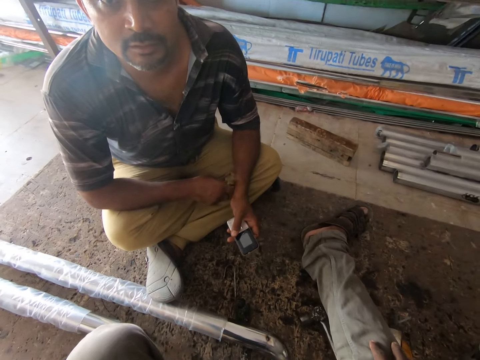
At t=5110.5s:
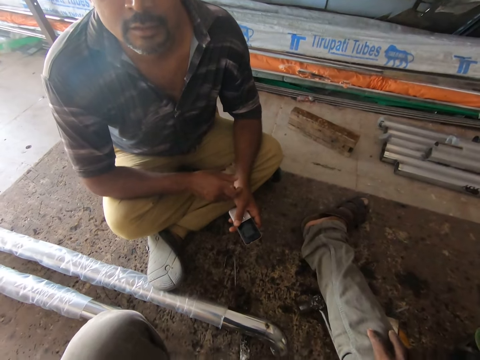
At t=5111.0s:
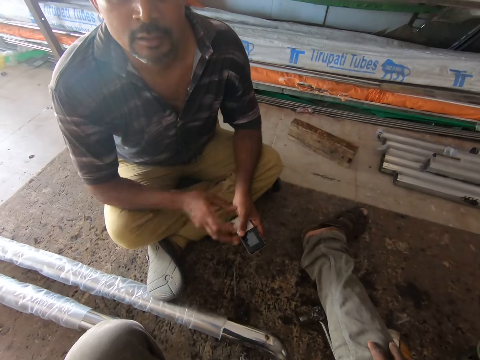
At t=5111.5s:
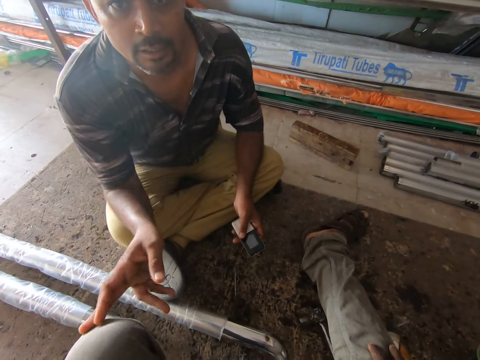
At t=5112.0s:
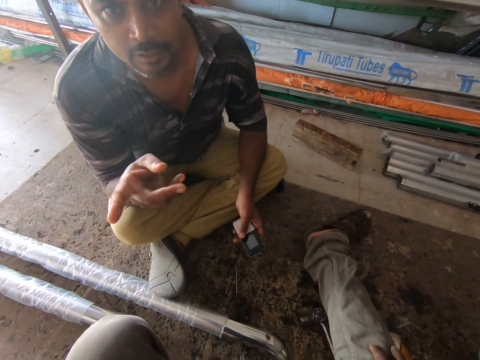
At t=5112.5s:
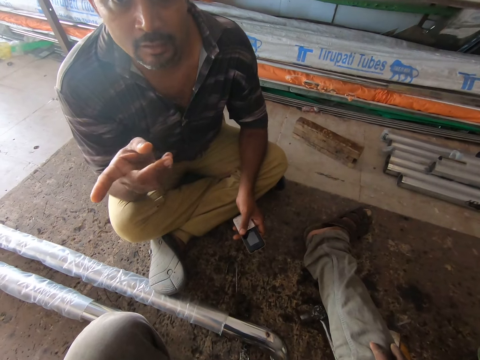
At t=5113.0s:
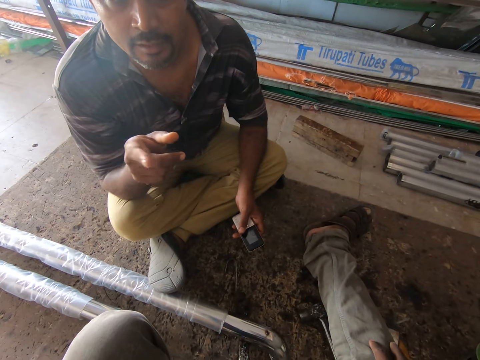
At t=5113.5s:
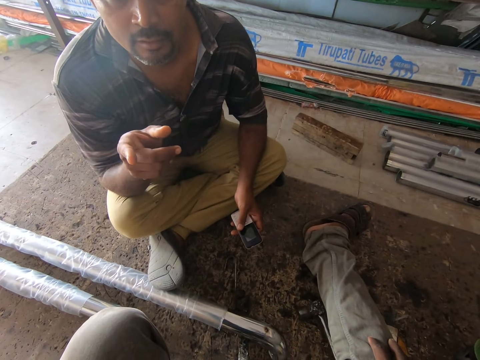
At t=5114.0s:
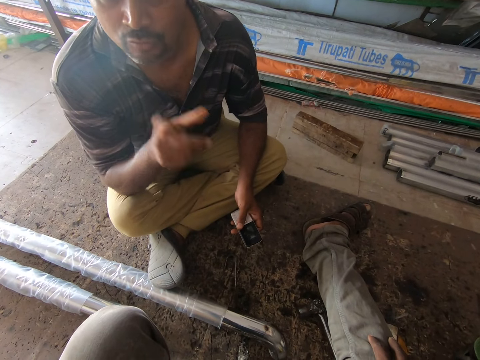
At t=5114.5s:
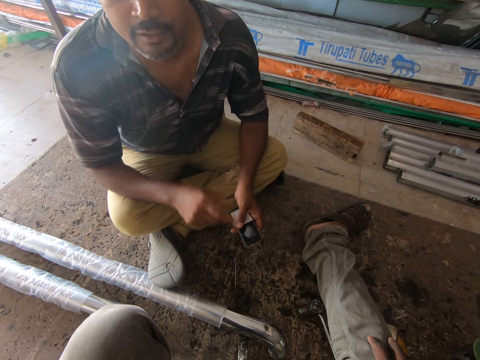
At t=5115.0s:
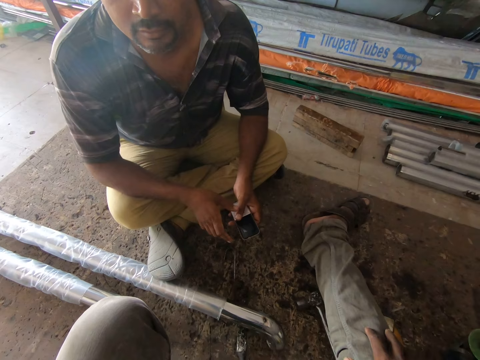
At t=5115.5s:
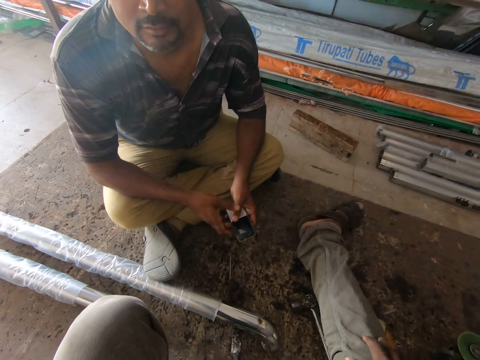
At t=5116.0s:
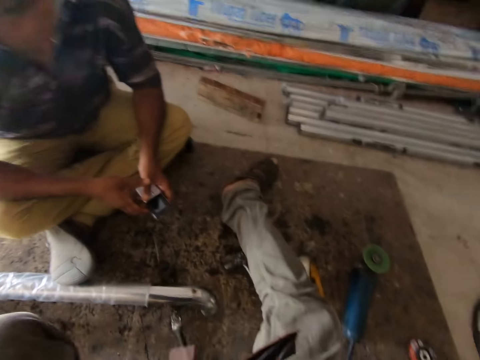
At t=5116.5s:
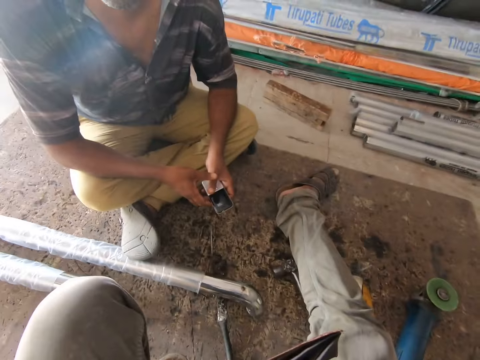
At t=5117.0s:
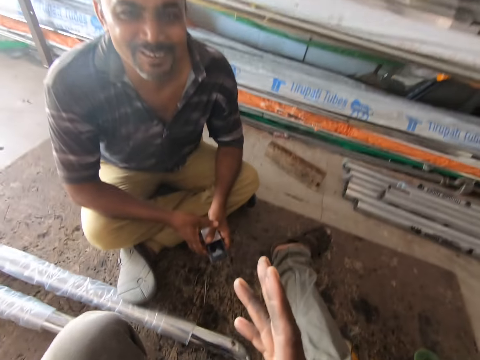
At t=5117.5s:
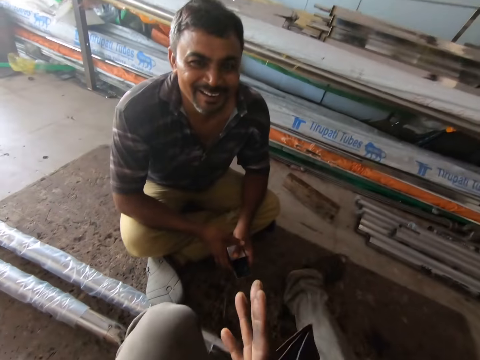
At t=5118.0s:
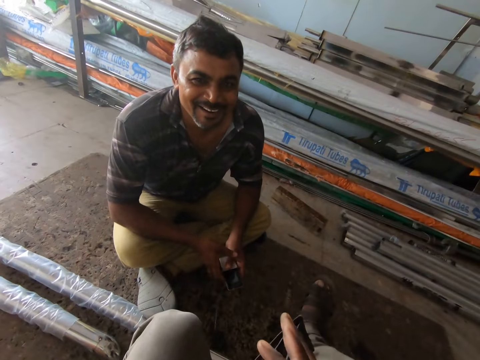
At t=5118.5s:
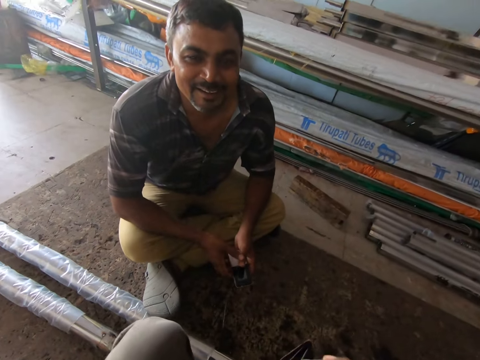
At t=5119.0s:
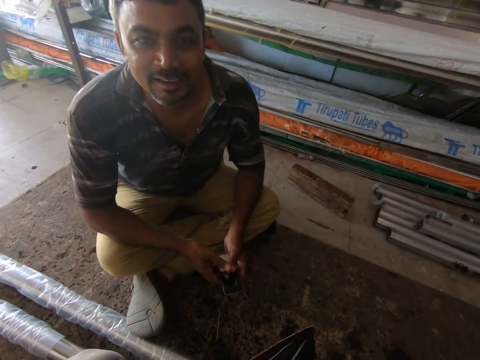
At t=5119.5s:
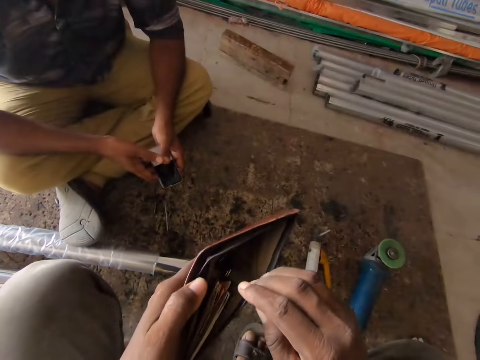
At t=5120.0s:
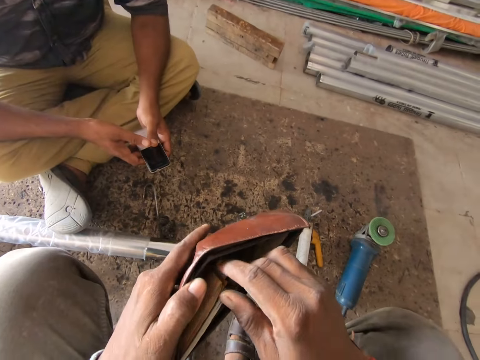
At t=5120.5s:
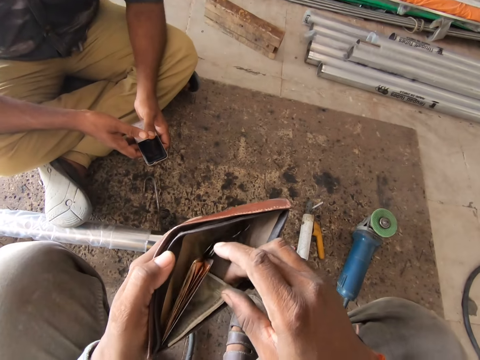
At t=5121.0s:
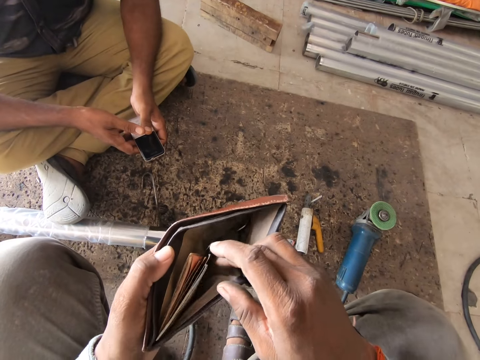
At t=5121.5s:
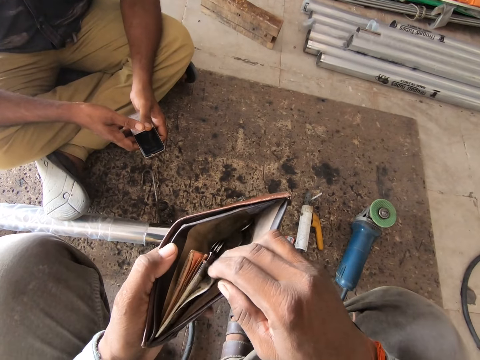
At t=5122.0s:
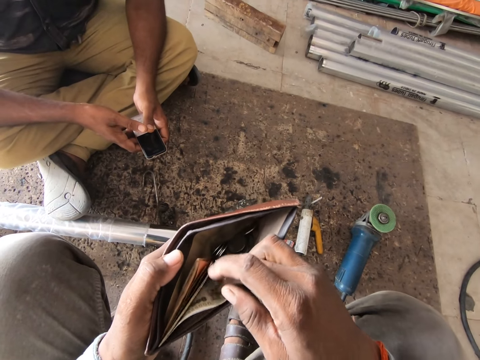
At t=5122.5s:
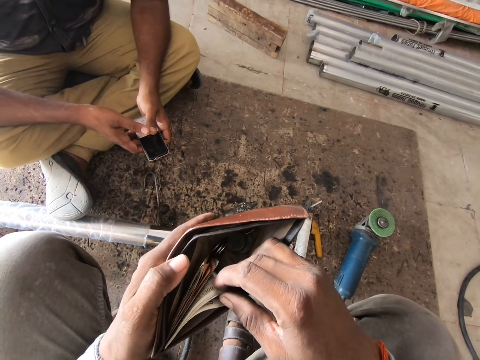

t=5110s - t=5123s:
A man points at the camera wearer with a finger. The camera wearer touches some cash in the wallet with his right hand. He counts money in the wallet.

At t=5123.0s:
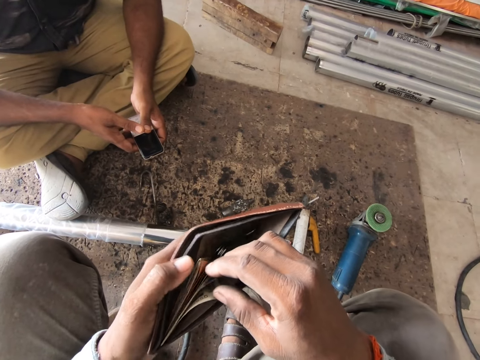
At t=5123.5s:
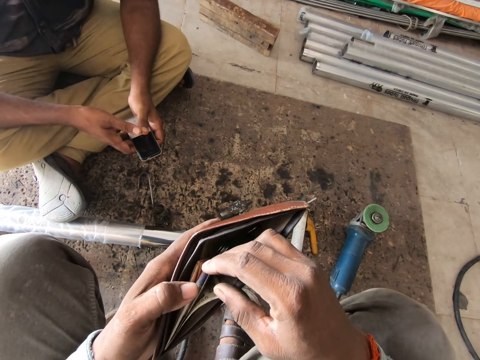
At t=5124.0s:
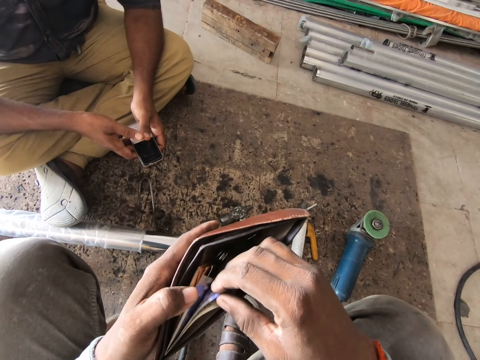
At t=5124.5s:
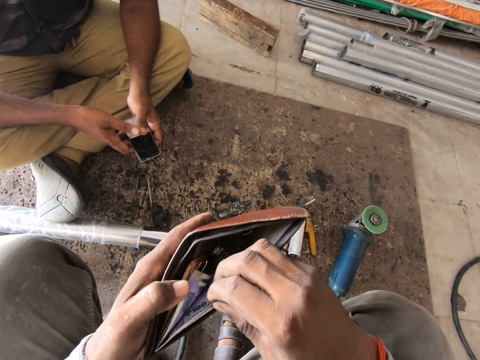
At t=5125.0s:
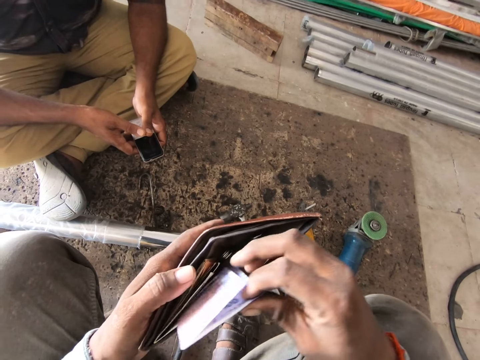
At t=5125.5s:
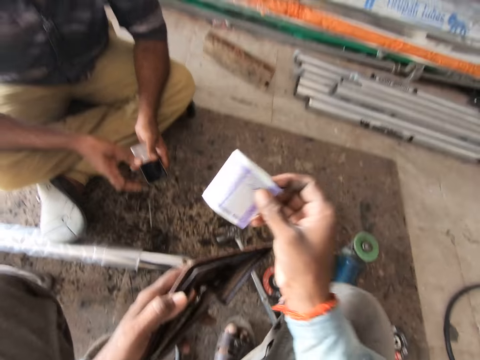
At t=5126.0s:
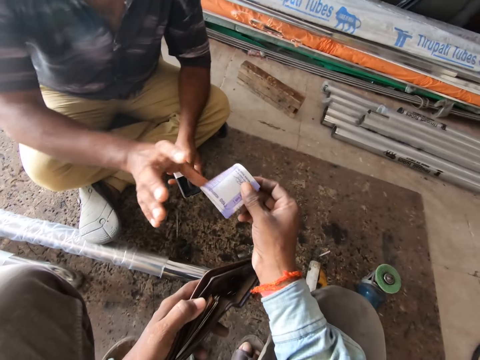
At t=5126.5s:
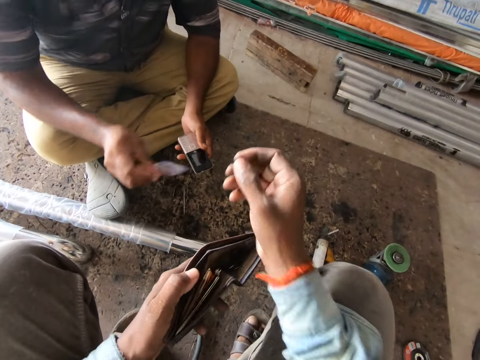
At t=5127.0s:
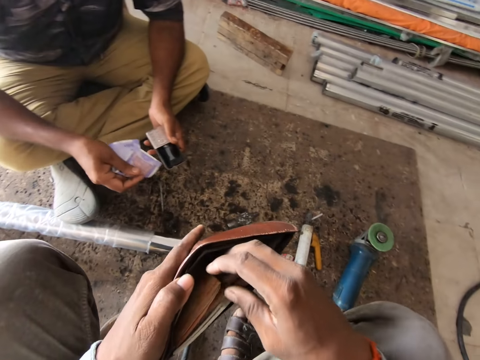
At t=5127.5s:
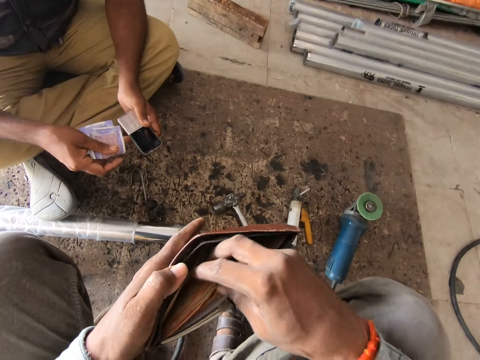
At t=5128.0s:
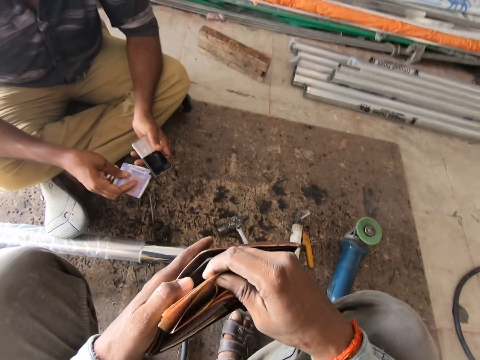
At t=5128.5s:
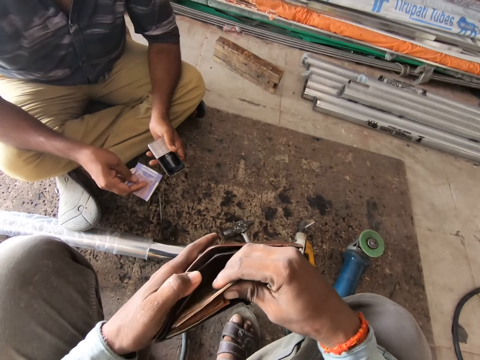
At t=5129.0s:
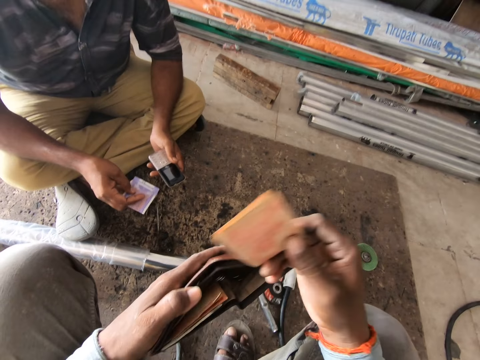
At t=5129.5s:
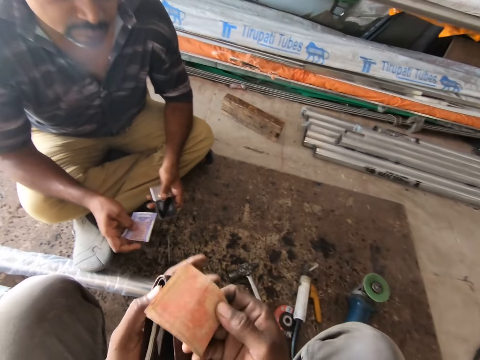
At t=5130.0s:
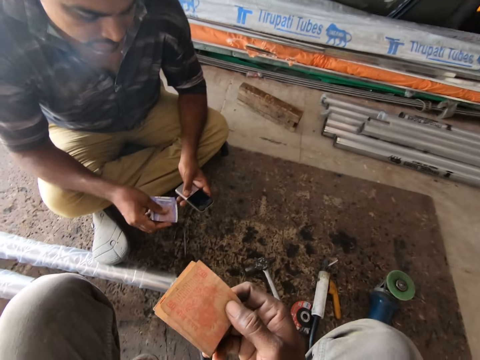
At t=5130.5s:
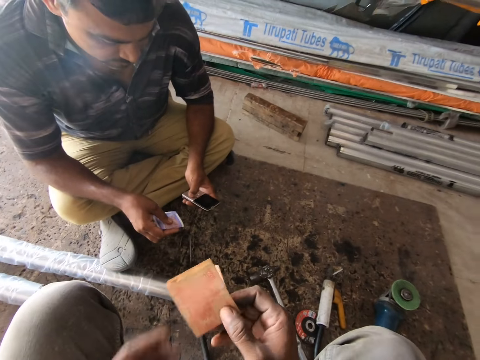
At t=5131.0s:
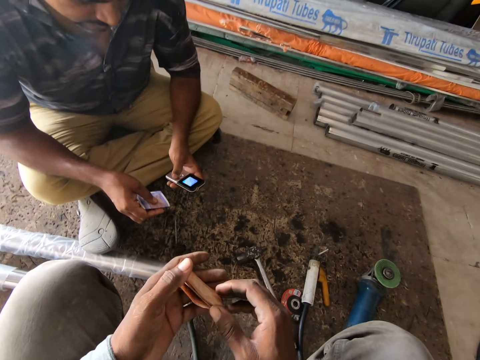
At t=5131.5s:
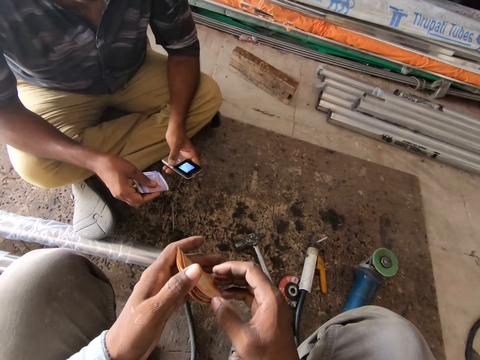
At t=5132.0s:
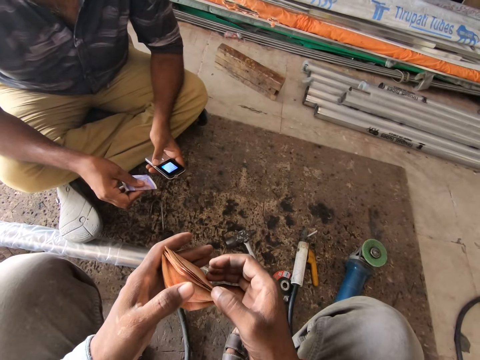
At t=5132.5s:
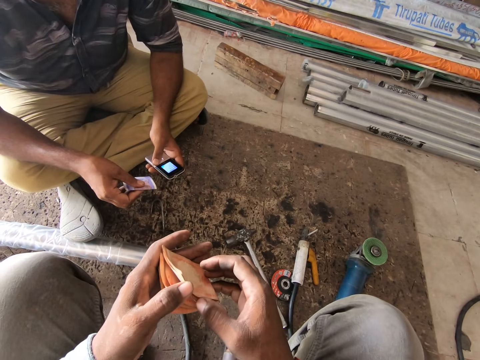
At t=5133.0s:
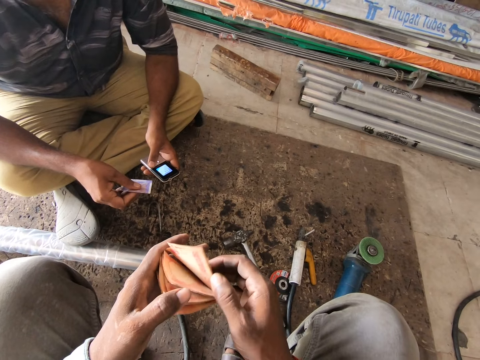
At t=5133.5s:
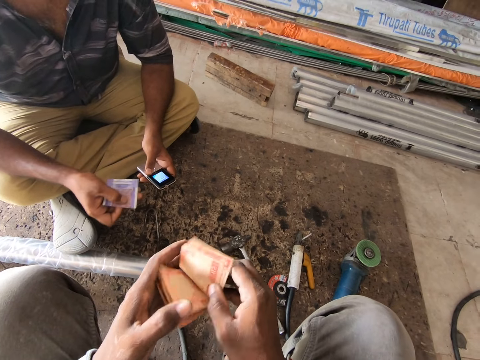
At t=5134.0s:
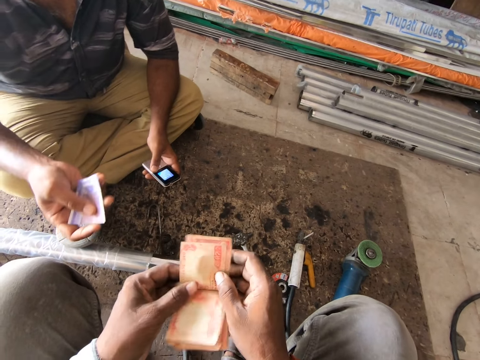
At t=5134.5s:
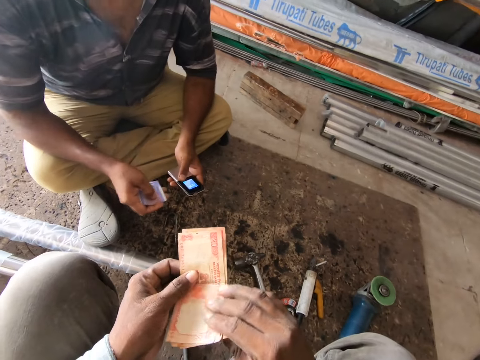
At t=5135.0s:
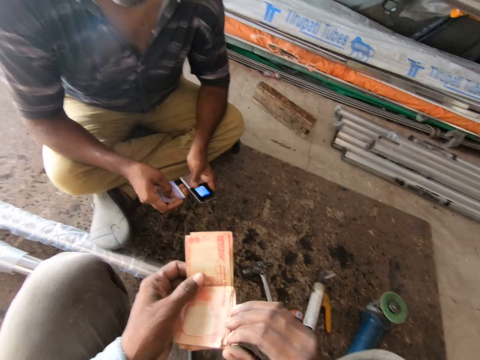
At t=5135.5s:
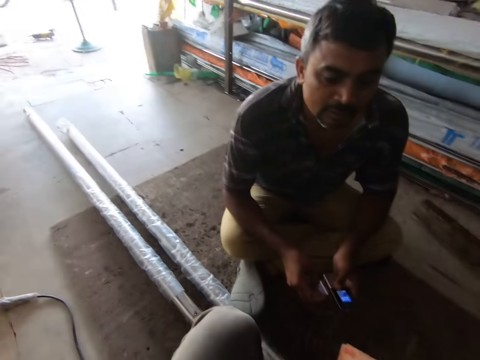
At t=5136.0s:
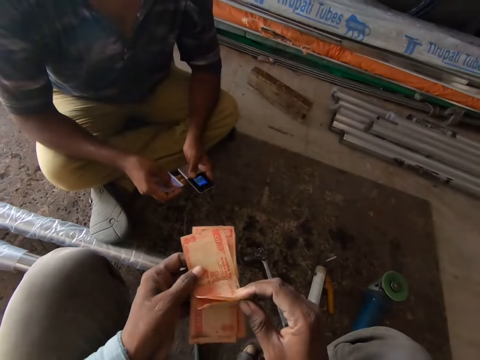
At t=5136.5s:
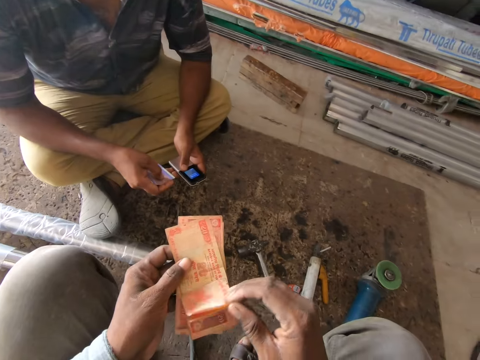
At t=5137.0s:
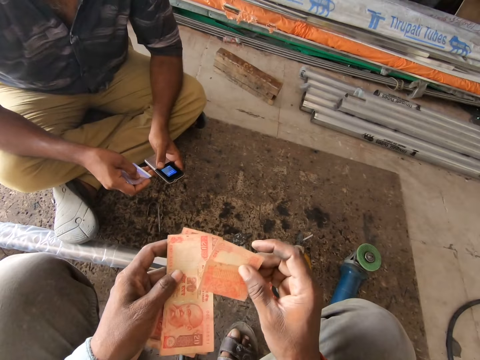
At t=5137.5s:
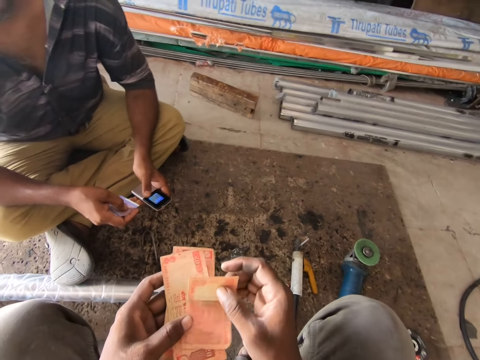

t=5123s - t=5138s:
The camera wearer picks money from the wallet with his right hand. He hands the man the money with his right hand. He picks some money from the wallet with his right hand. He drops the wallet on his thigh with his left hand. He holds the money with both hands. He unfolds the money.
